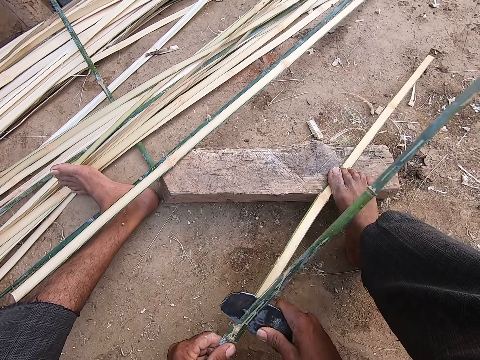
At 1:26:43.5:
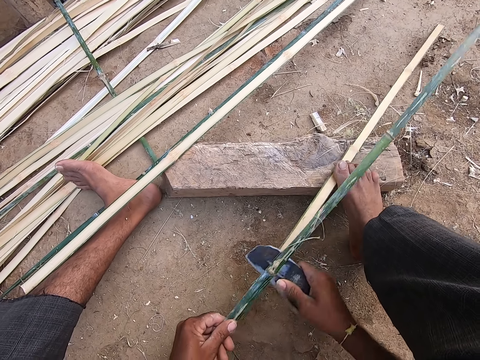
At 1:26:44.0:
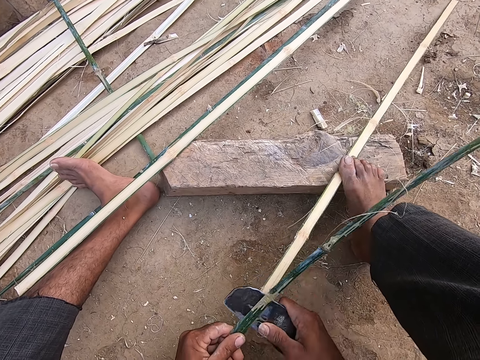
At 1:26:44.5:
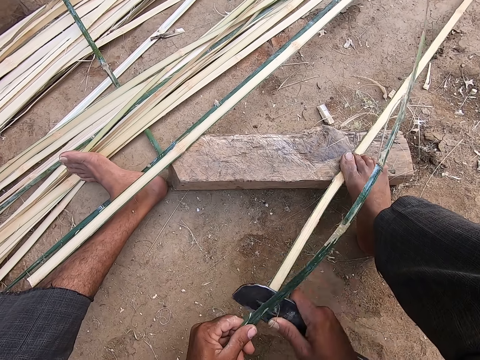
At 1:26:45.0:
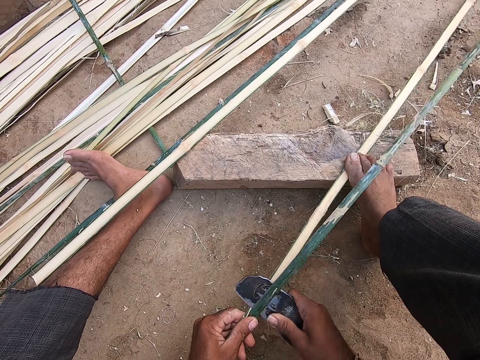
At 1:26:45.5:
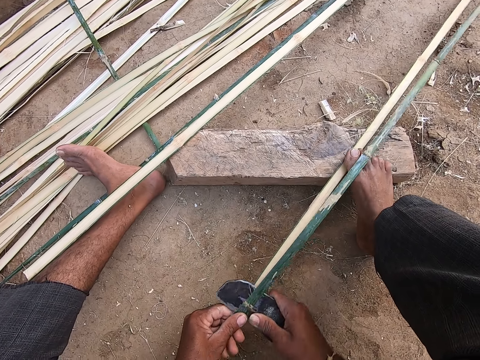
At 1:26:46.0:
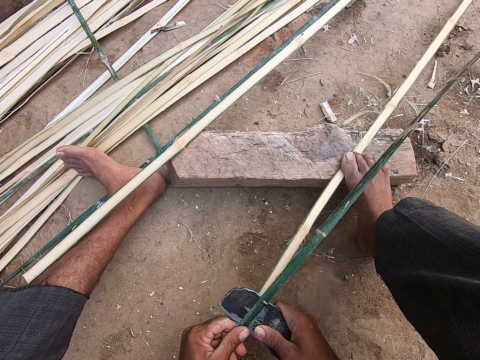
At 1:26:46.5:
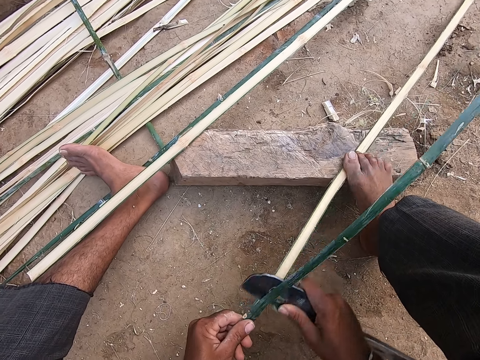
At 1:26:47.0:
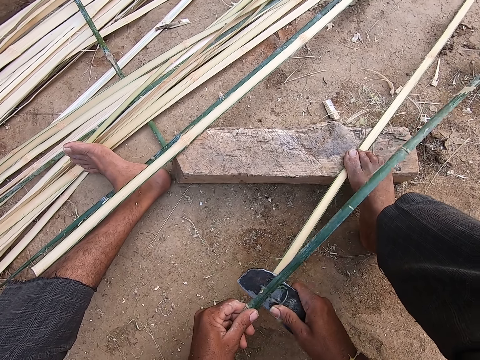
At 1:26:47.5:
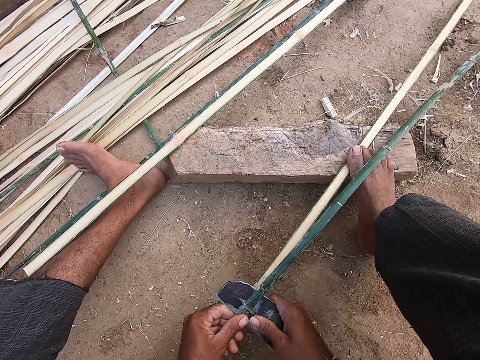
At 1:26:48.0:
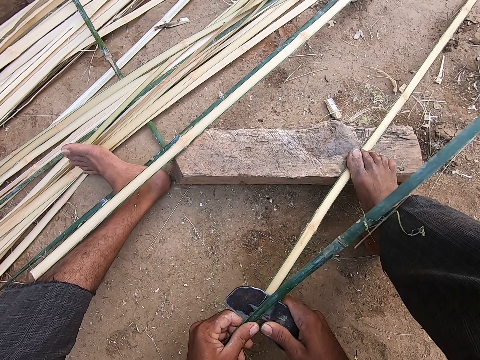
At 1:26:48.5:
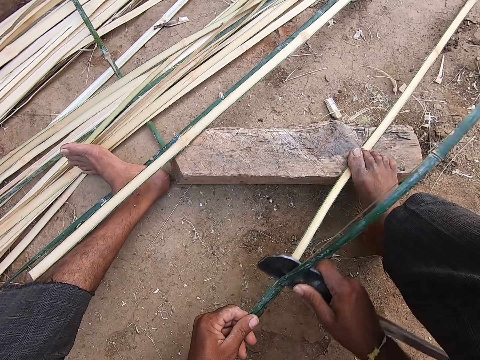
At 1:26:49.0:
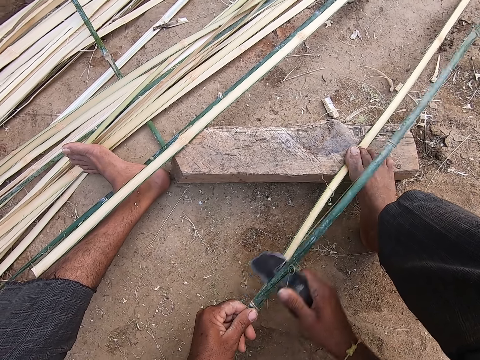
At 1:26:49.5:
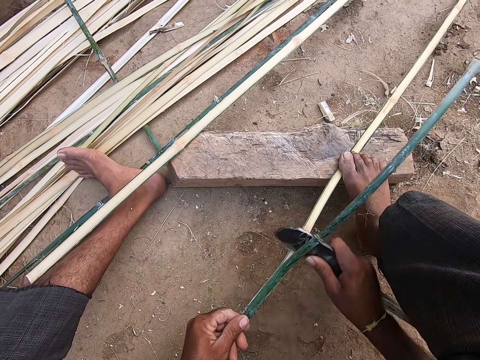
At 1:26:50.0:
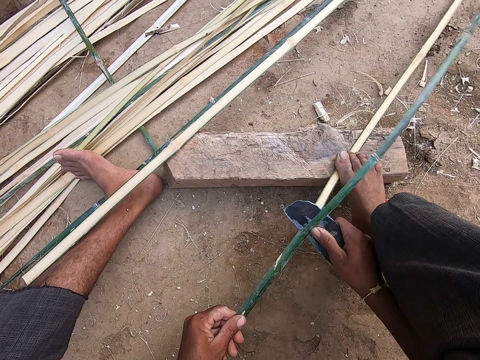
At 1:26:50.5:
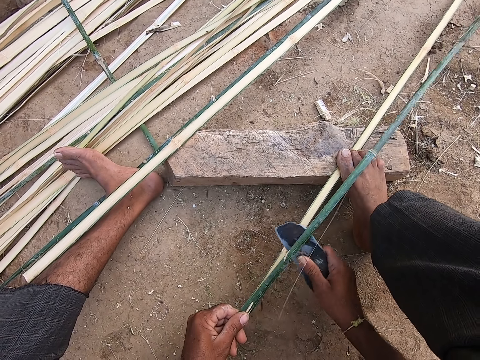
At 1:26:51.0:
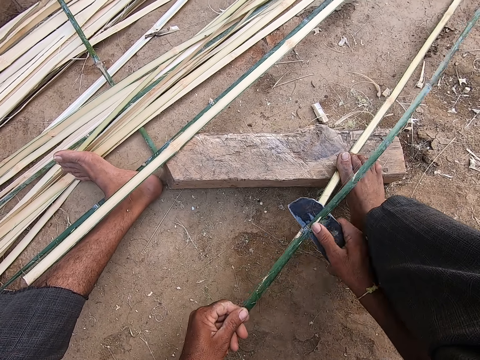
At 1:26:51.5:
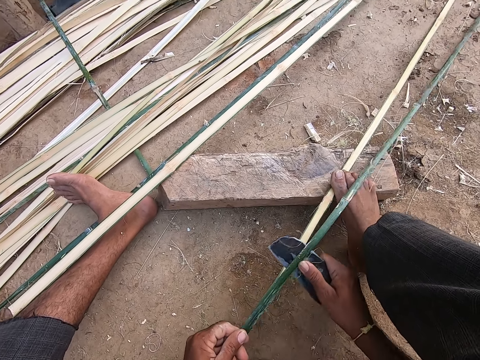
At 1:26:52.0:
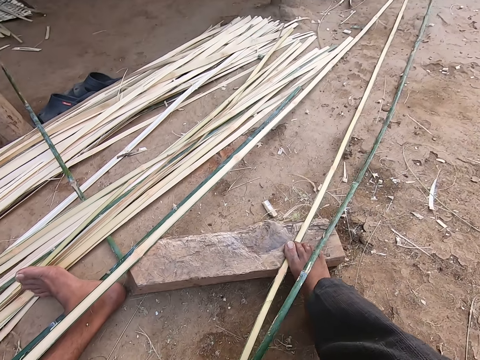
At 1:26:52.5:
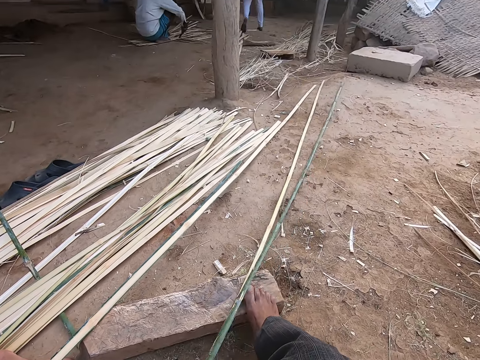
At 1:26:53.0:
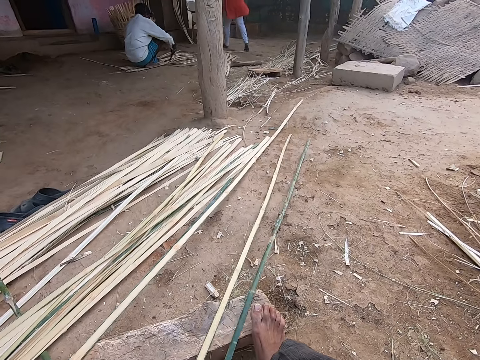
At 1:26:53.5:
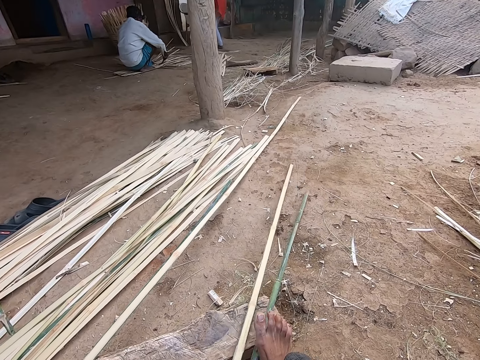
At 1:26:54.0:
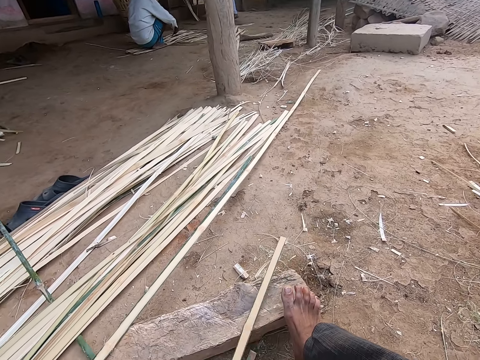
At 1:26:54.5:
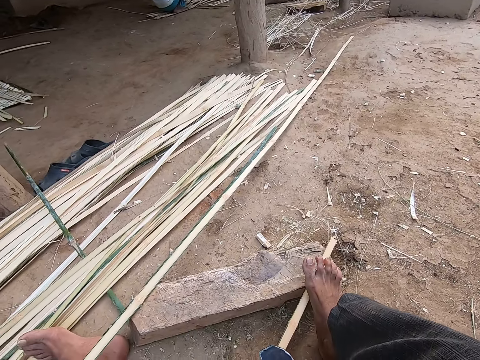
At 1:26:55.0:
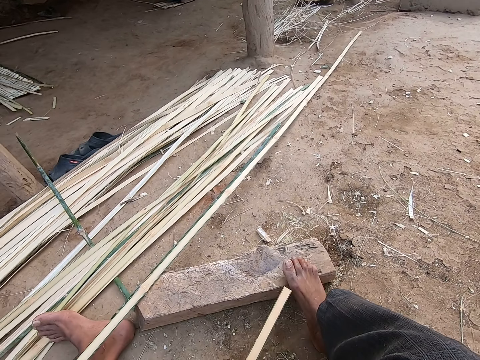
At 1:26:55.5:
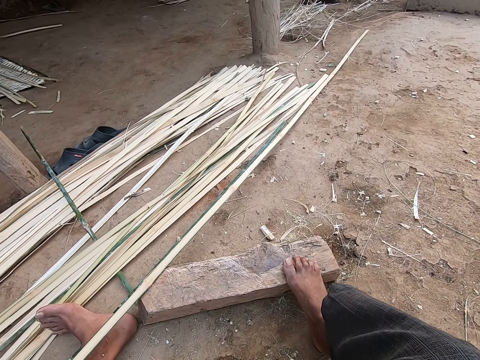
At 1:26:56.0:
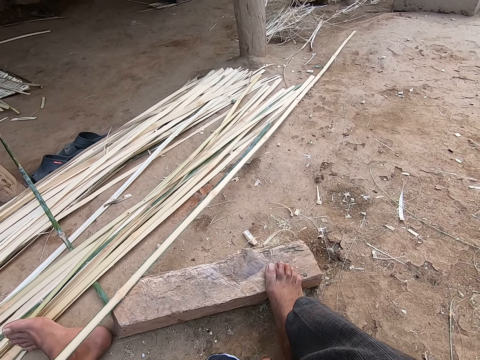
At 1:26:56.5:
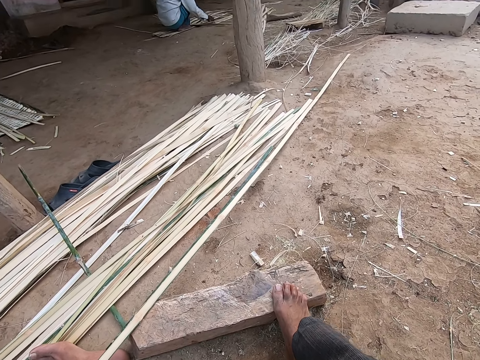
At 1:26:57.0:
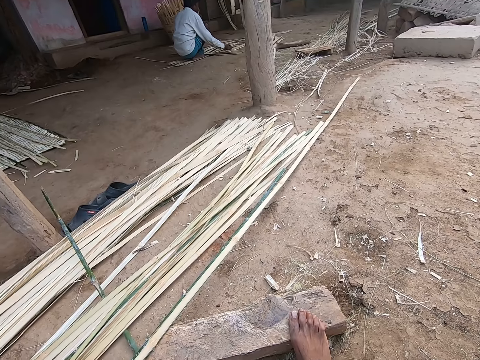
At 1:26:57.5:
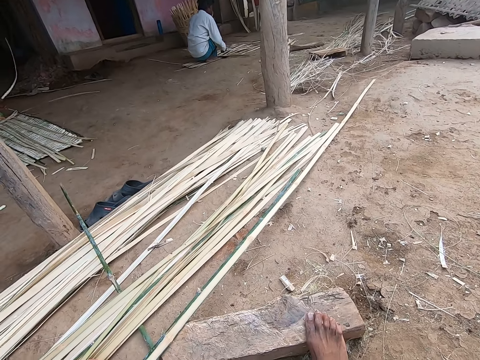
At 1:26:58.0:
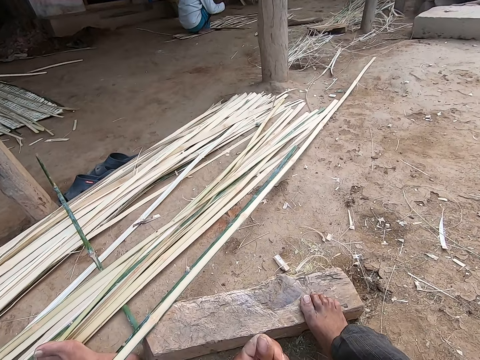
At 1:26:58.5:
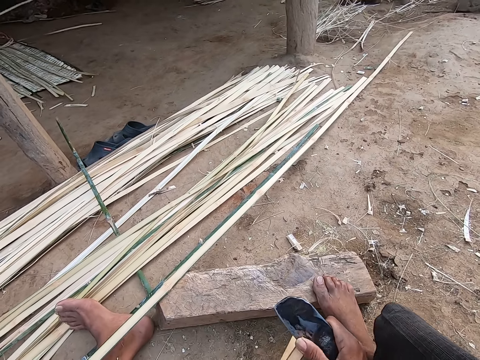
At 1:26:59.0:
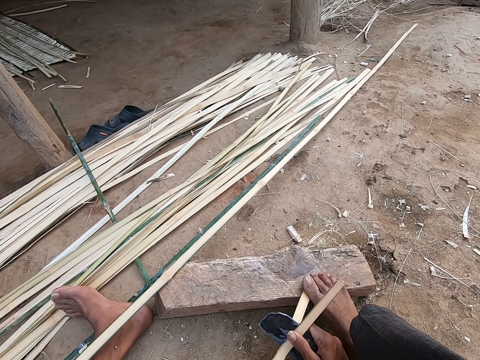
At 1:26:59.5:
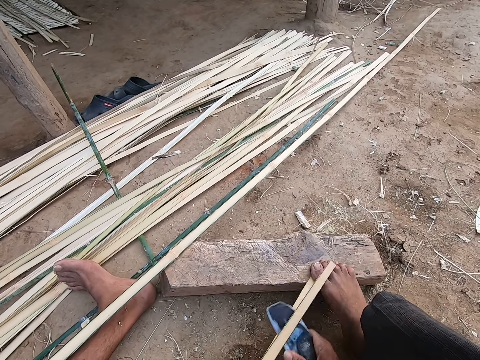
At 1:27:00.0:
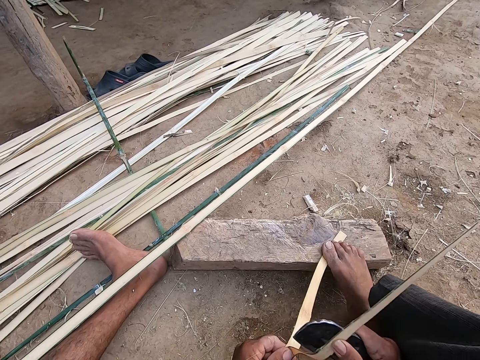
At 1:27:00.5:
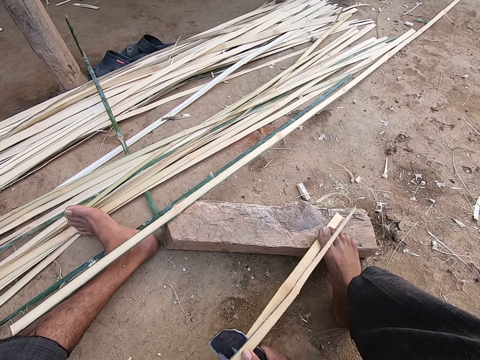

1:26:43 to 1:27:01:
The camera wearer pulls the papyrus reed. A man speaks to the camera wearer. The camera wearer looks around. He slices the bamboo strip with the knife in his right hand.

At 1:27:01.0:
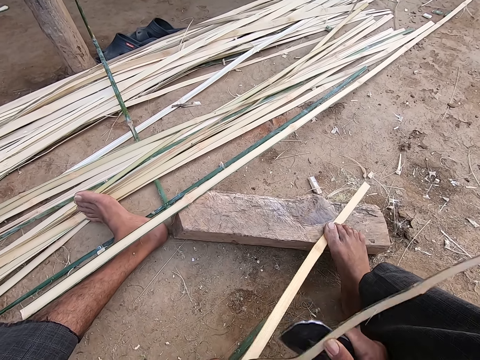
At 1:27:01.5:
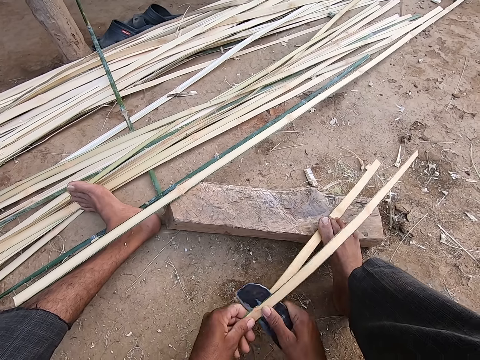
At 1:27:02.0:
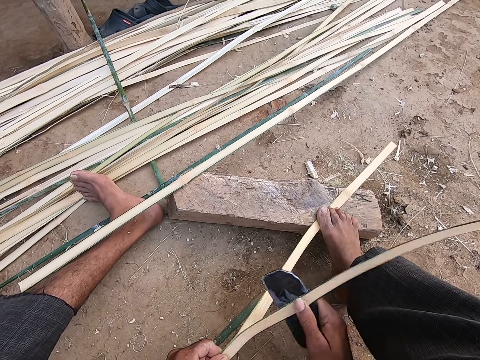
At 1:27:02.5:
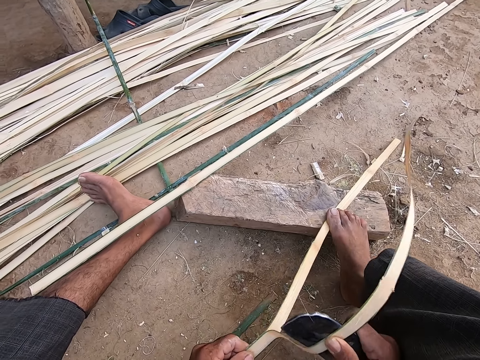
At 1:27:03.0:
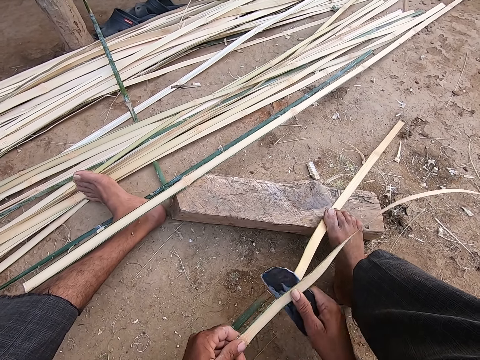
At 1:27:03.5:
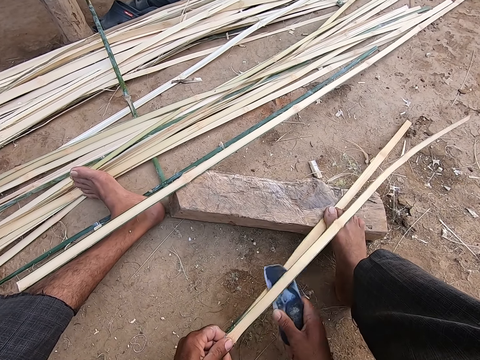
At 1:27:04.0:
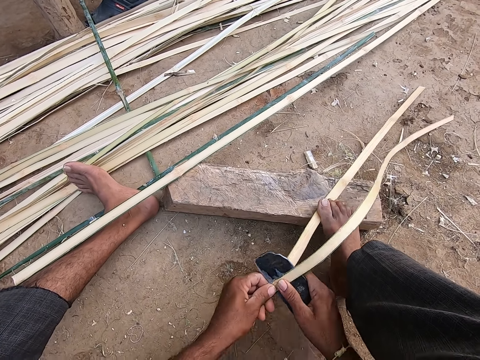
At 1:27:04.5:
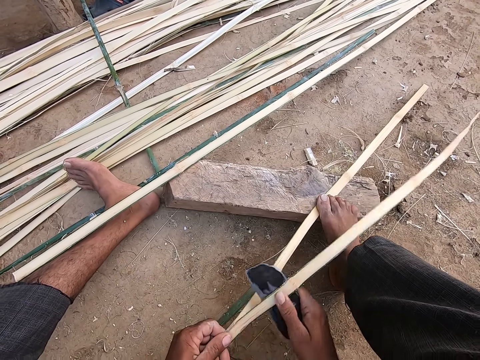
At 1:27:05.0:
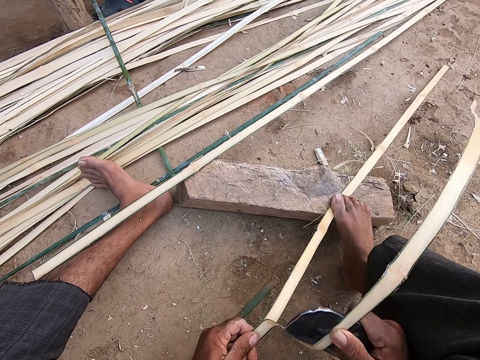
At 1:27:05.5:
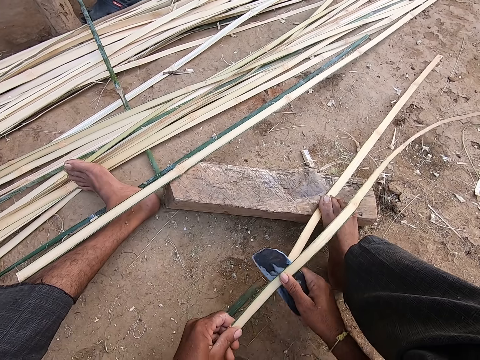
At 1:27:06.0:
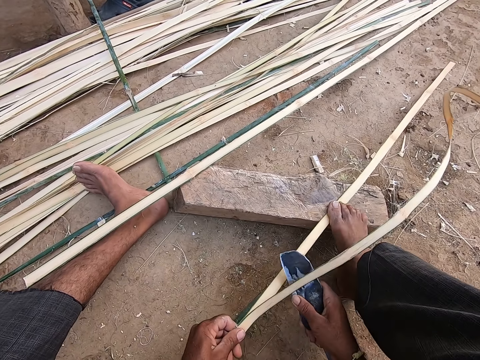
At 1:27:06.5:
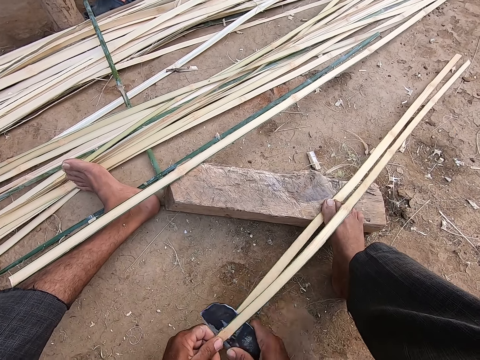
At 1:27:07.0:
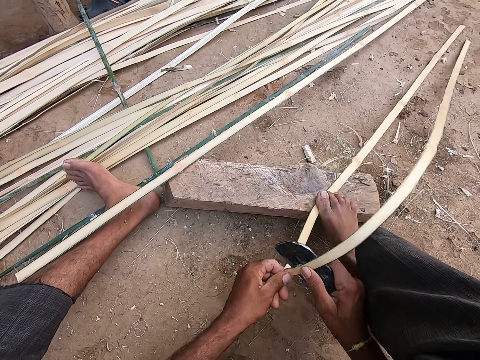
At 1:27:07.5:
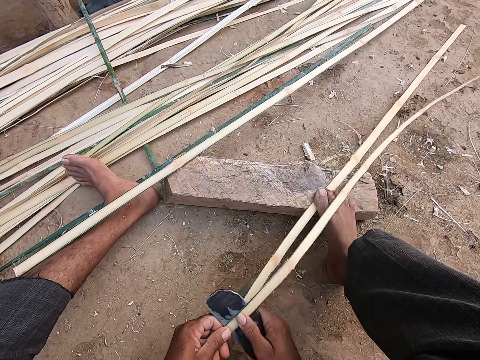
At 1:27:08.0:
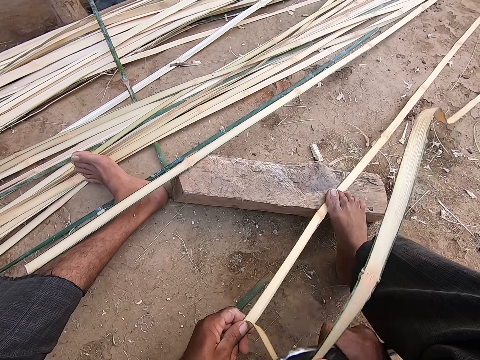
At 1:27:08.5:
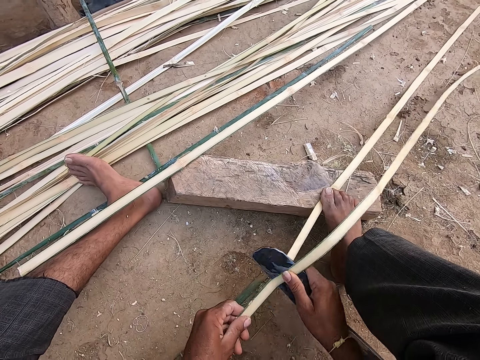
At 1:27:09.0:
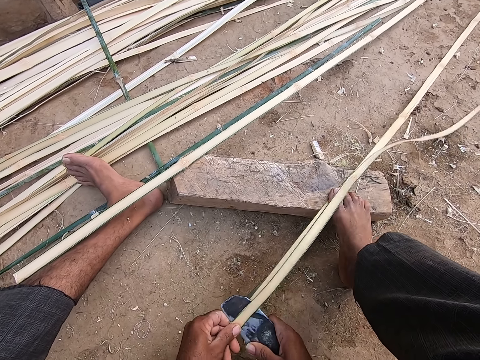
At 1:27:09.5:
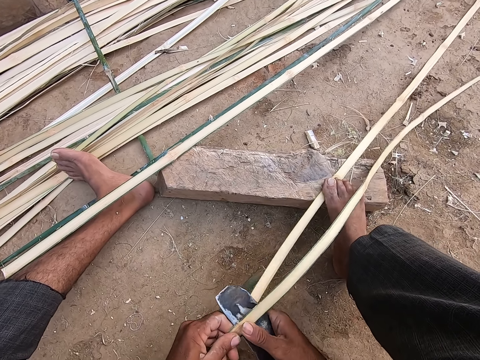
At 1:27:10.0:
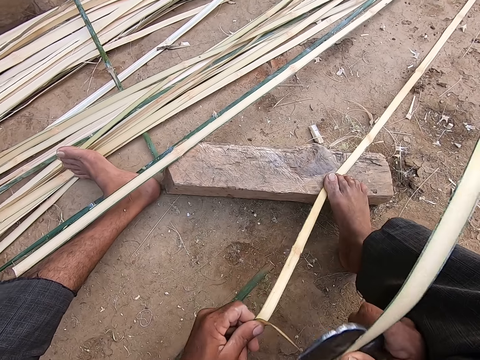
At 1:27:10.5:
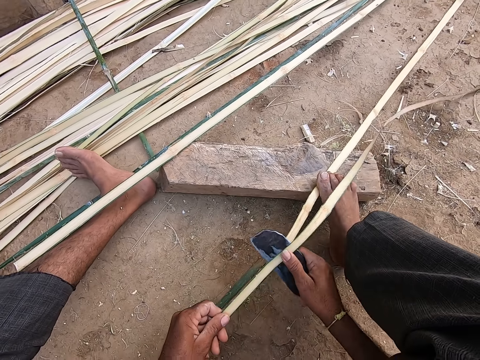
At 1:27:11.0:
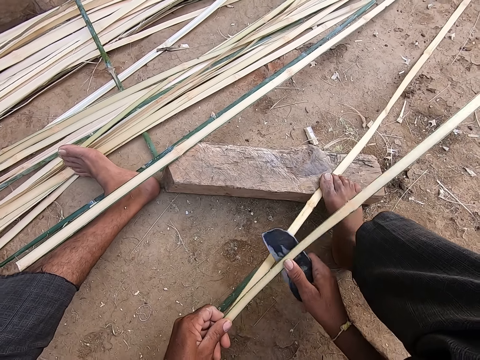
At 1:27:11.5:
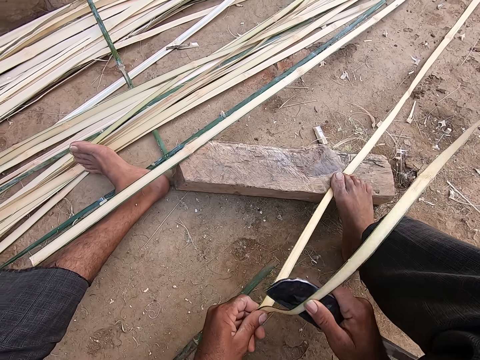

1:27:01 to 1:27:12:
The camera wearer speaks to the man. They cut the papyrus reed with a cutter. The man speaks to the camera wearer. The camera wearer cuts the papyrus reed with the cutter.
